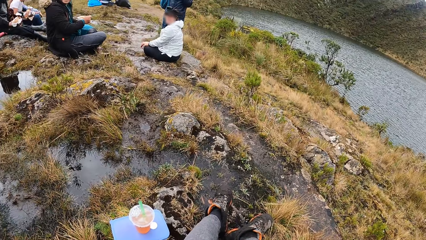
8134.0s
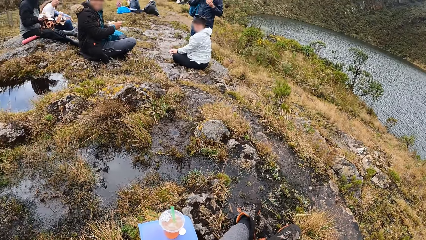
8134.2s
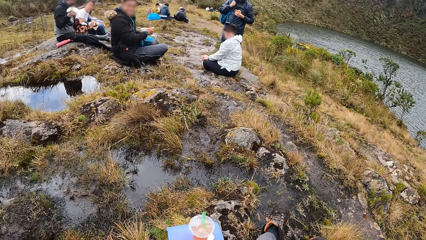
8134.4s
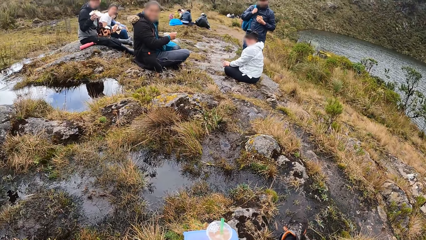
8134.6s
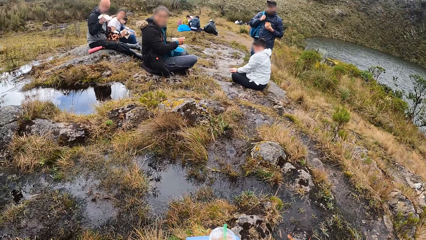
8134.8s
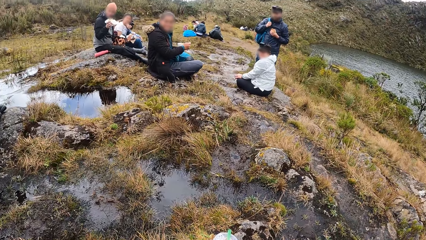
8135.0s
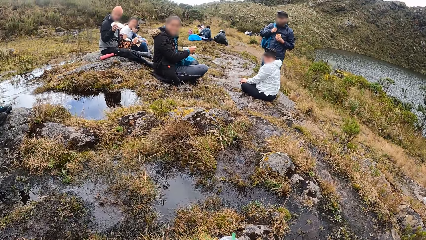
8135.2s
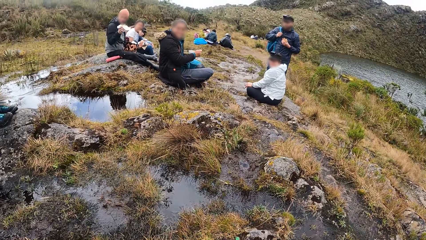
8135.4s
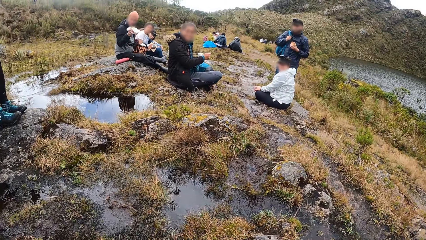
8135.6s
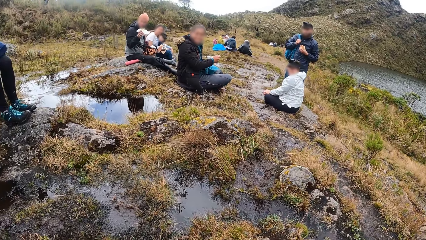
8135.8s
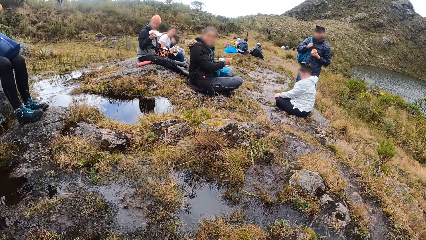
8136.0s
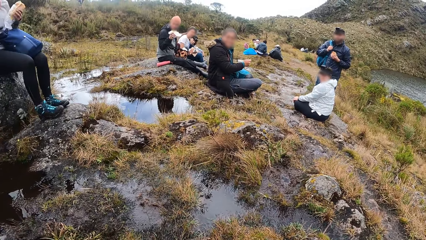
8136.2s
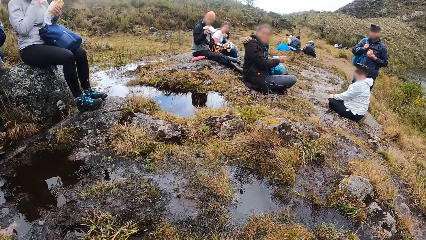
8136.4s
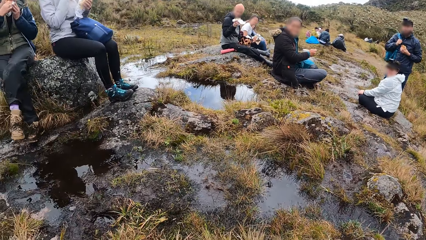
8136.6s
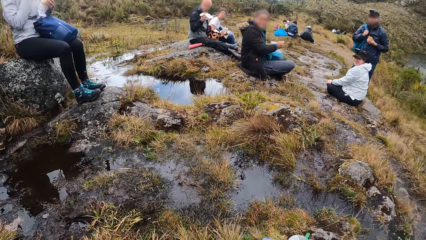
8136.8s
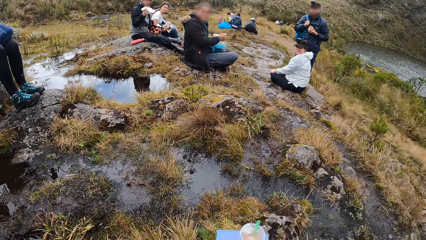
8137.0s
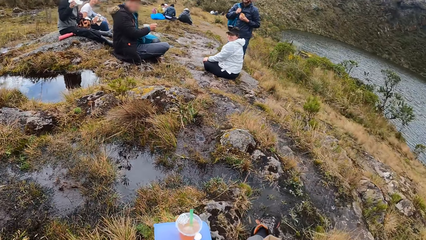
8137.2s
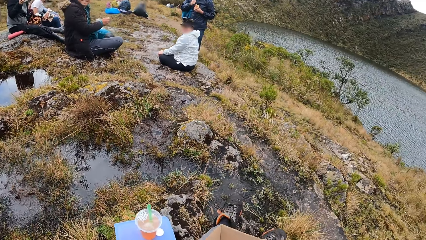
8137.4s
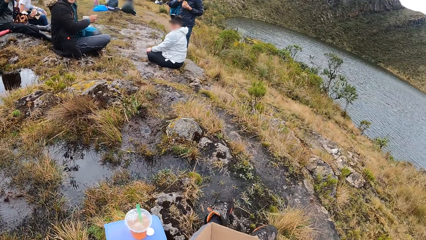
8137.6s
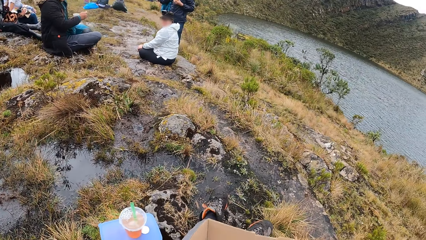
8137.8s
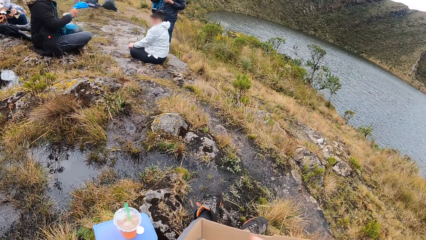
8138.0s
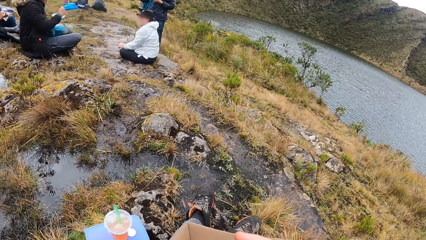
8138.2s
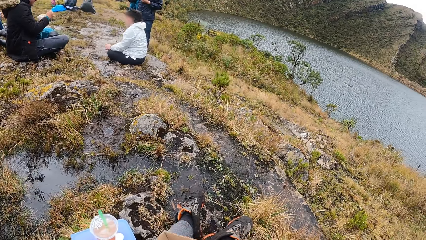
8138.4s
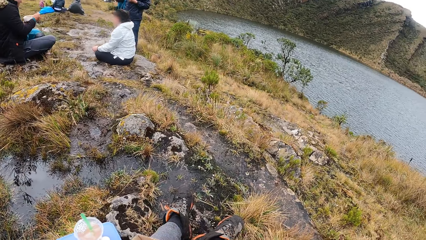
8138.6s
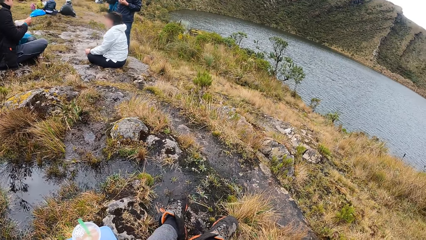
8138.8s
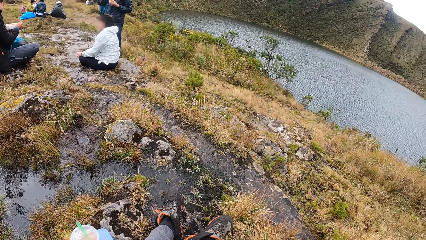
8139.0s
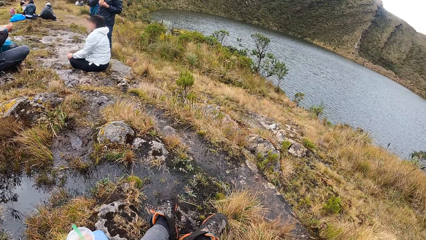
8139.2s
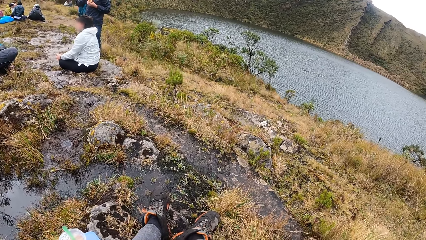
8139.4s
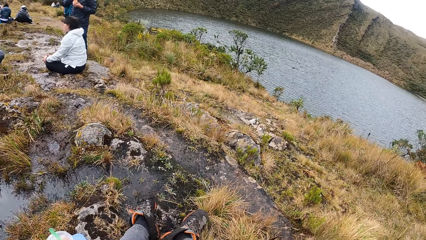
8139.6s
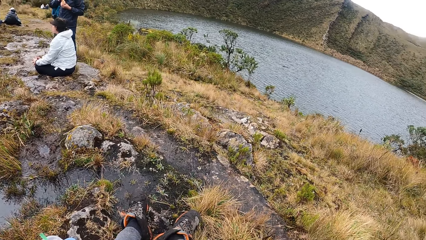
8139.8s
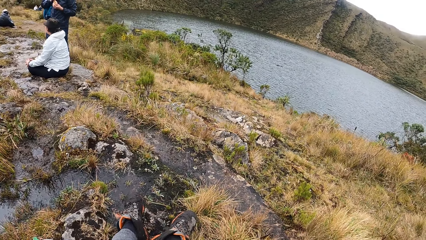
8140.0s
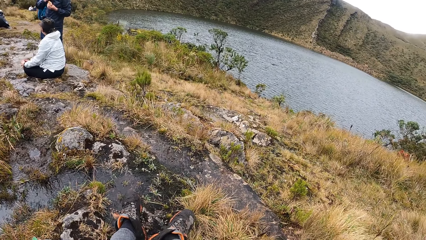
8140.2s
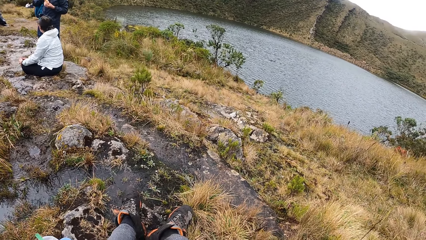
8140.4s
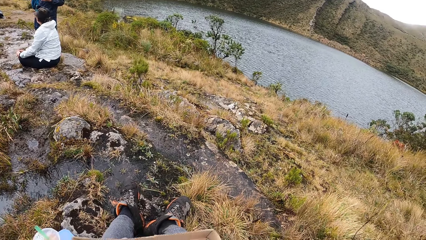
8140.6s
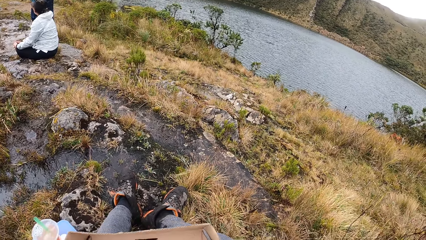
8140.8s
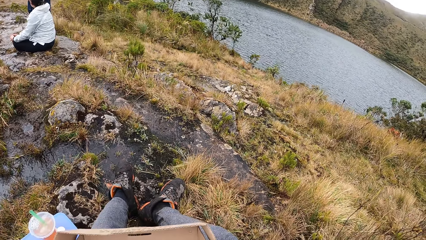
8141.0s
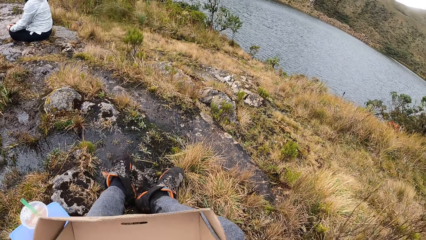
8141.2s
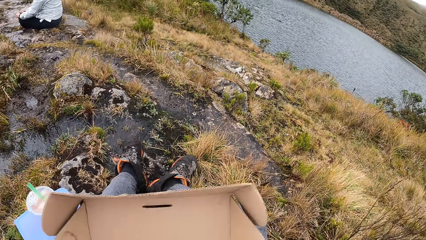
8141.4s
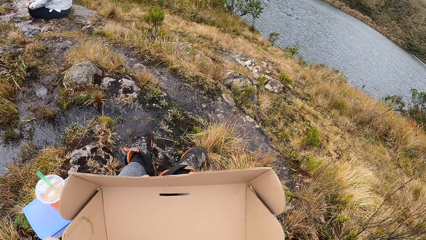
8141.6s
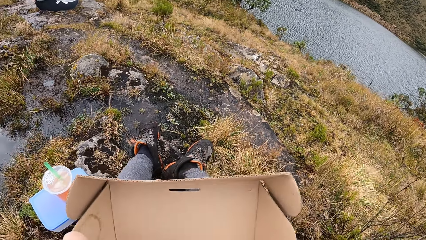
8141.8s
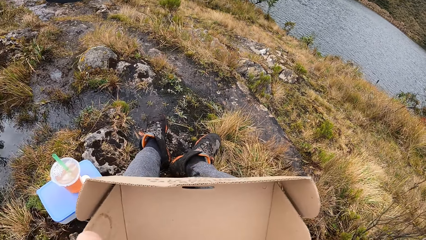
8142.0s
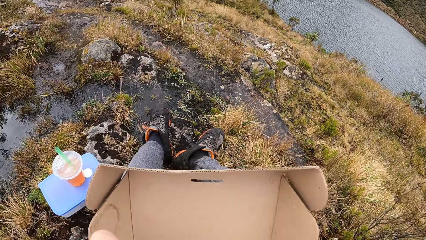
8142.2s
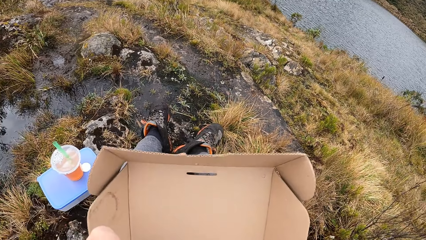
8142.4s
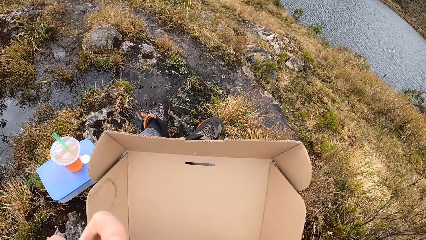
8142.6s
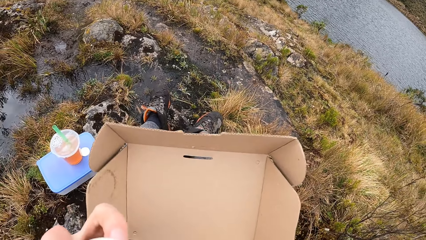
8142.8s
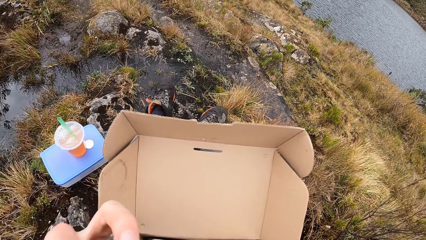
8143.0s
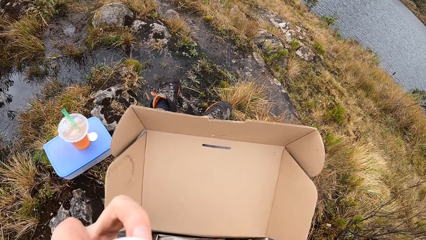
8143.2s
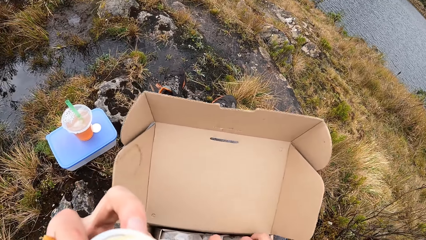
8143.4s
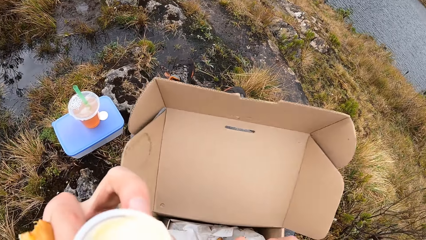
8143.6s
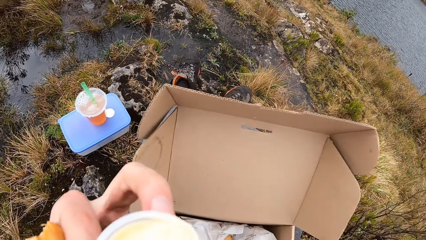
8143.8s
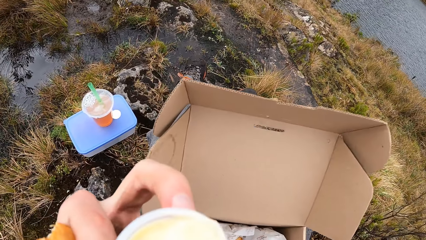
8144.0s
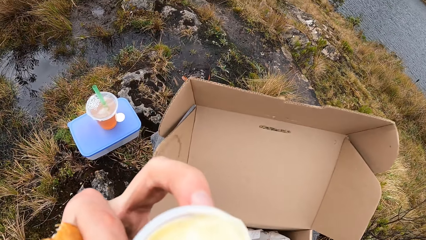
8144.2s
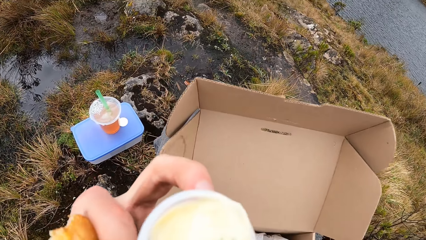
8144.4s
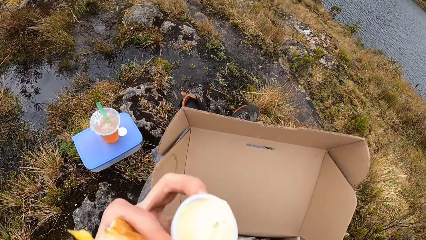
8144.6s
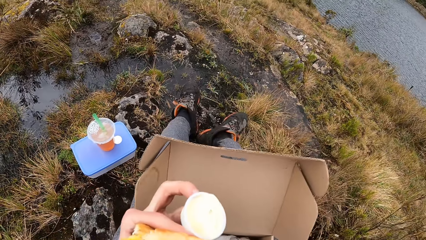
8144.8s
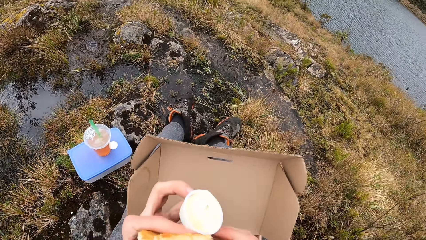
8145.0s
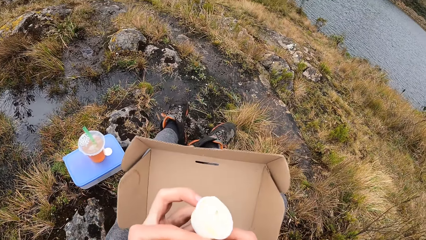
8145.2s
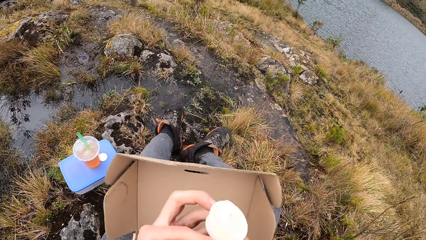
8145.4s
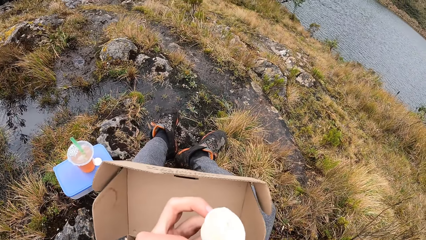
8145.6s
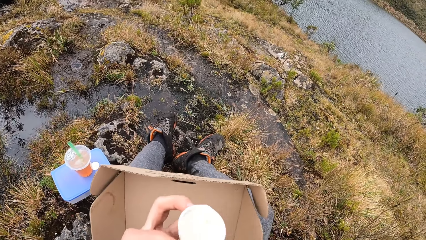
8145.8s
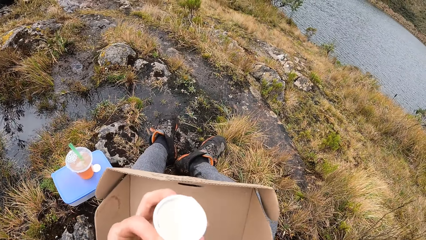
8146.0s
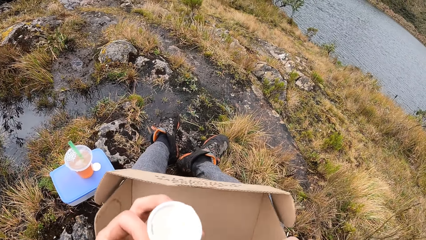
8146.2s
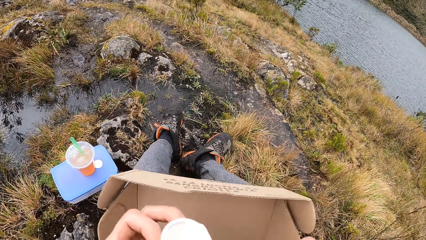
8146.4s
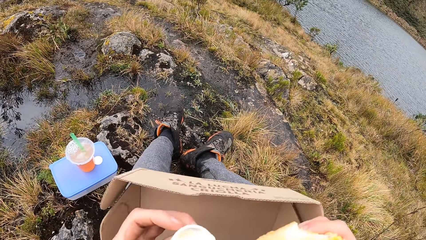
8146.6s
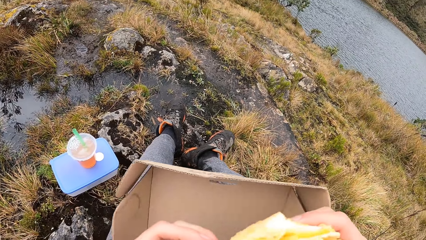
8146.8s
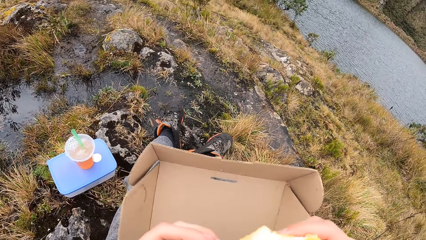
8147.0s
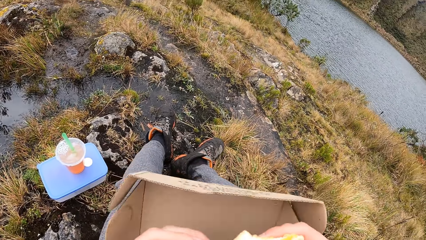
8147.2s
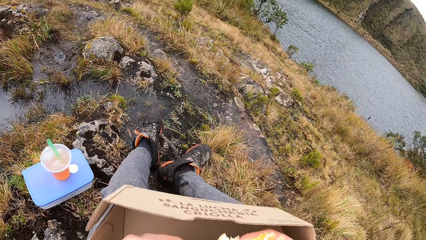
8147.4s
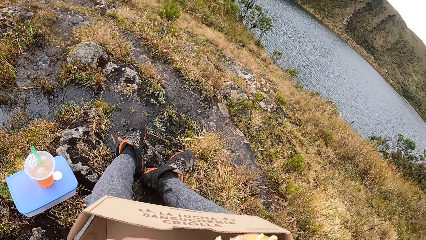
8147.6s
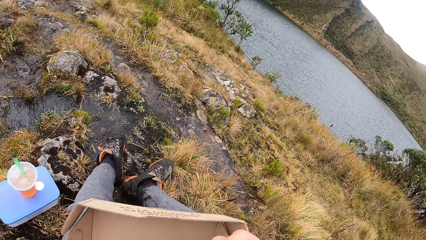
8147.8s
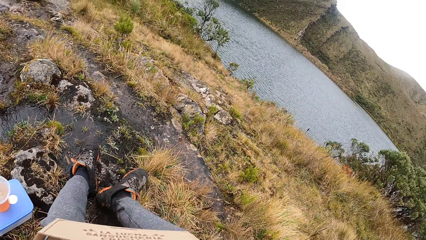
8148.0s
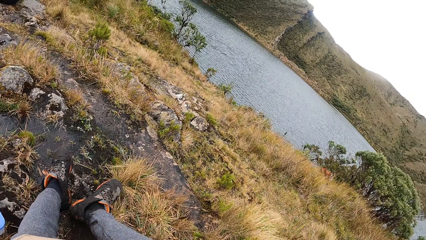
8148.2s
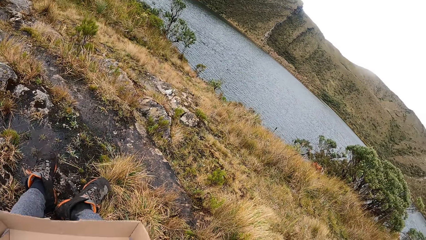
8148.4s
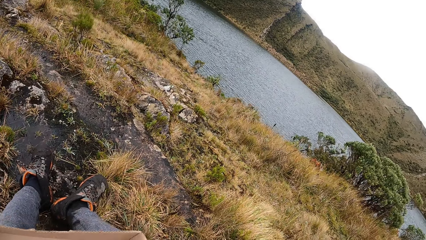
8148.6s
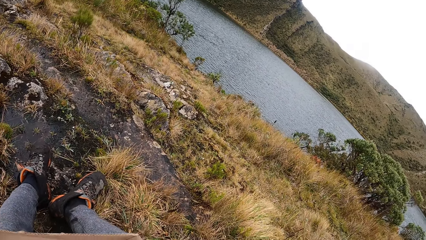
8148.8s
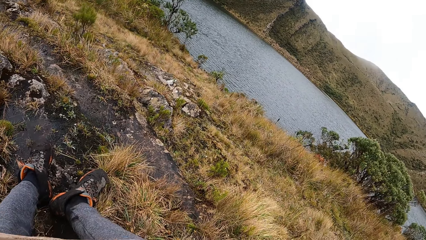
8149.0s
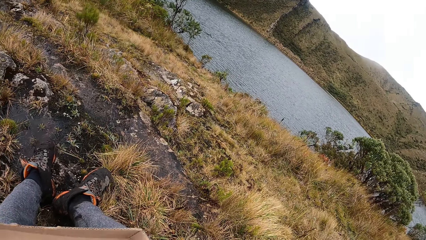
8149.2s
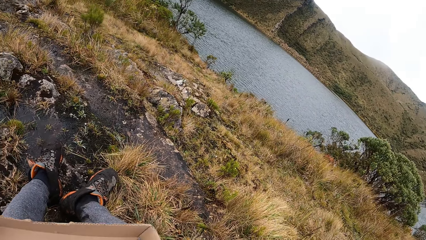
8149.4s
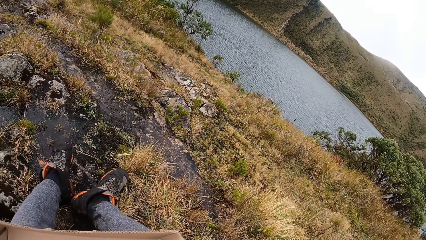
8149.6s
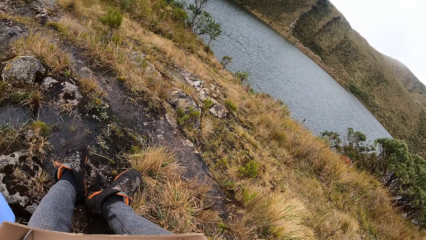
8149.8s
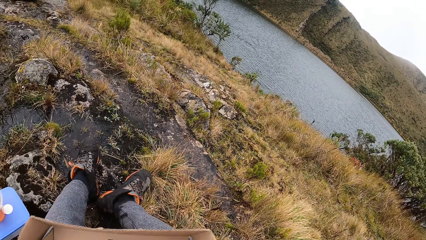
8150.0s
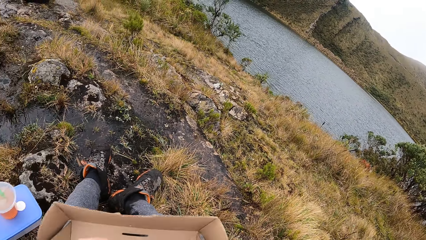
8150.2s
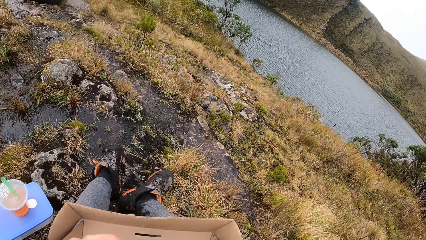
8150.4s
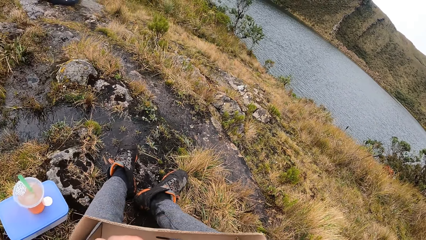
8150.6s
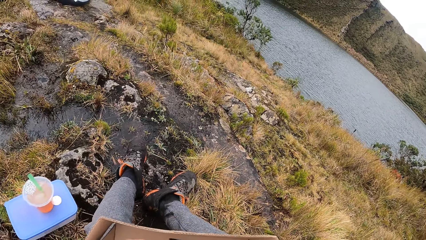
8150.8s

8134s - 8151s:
The camera wearer looks around. She holds the food. She holds a cup of cream in her left hand. She passes the burger in her left hand to her right hand. She rubs the burger in her right hand in the cup of cream in her left hand.
